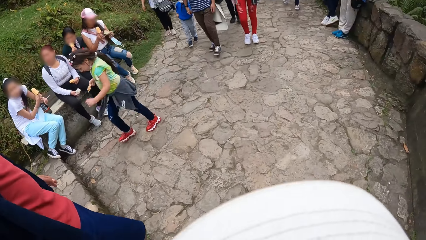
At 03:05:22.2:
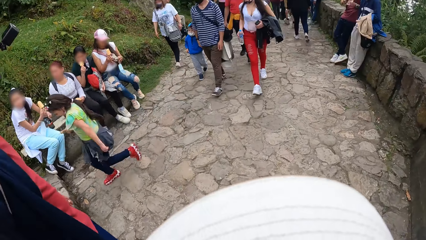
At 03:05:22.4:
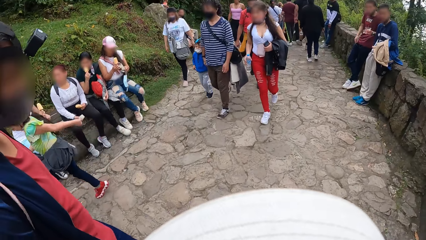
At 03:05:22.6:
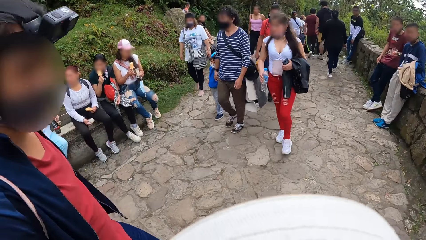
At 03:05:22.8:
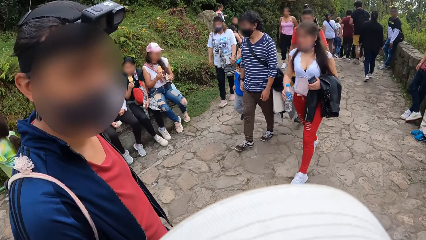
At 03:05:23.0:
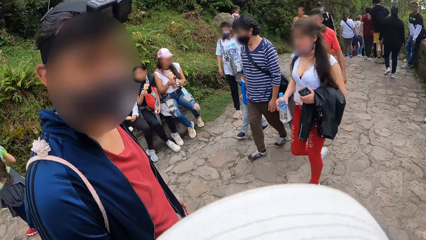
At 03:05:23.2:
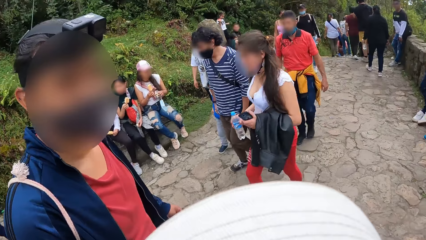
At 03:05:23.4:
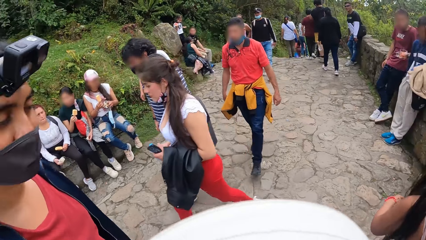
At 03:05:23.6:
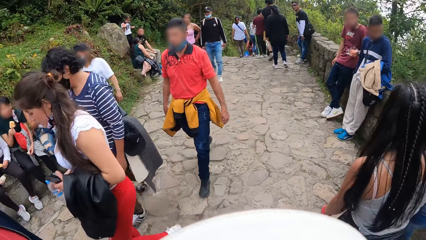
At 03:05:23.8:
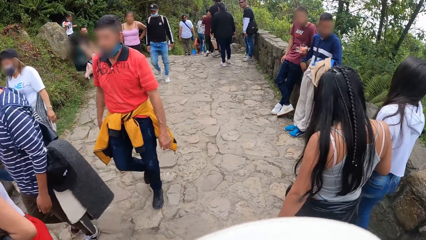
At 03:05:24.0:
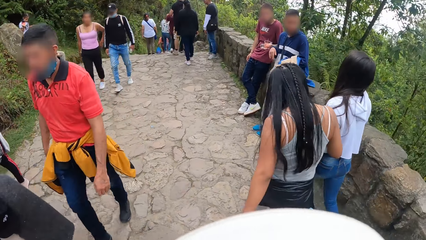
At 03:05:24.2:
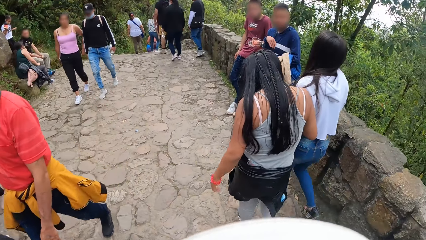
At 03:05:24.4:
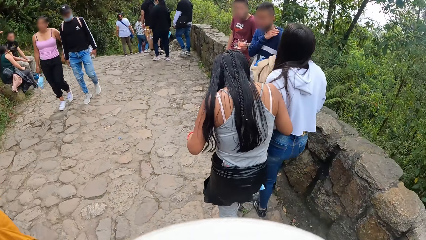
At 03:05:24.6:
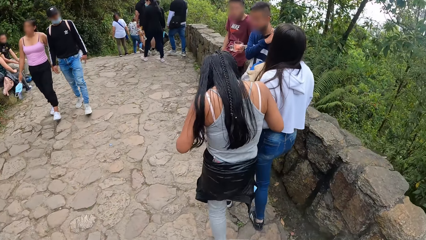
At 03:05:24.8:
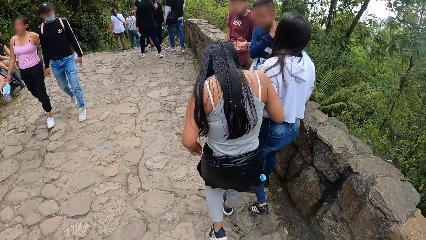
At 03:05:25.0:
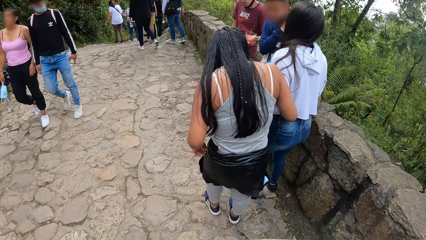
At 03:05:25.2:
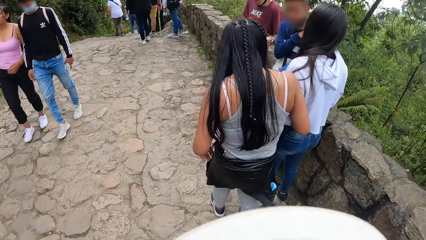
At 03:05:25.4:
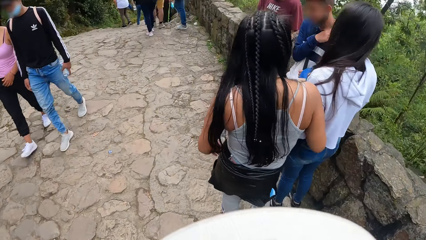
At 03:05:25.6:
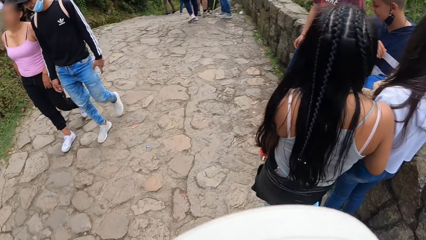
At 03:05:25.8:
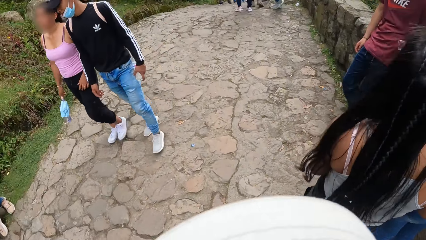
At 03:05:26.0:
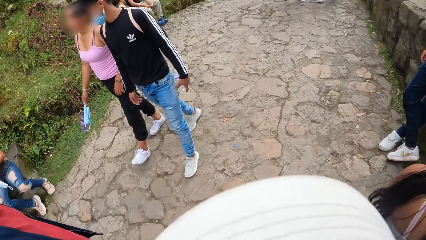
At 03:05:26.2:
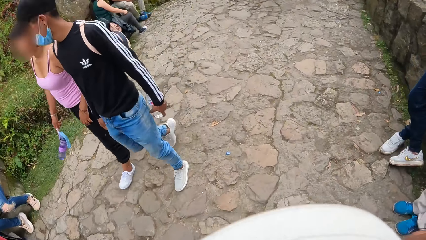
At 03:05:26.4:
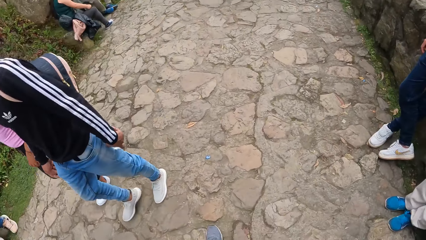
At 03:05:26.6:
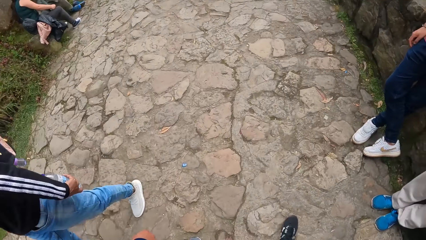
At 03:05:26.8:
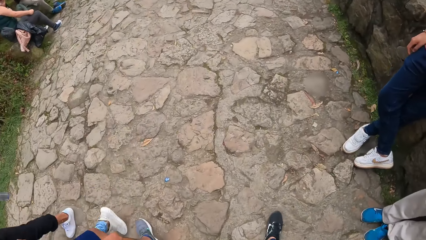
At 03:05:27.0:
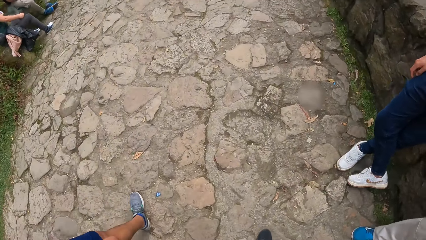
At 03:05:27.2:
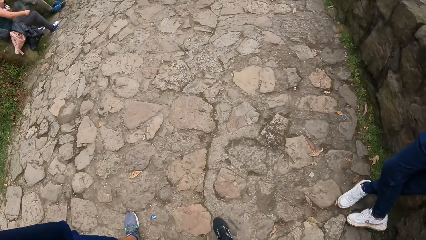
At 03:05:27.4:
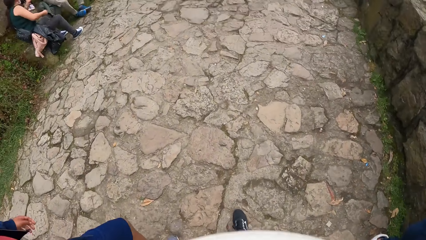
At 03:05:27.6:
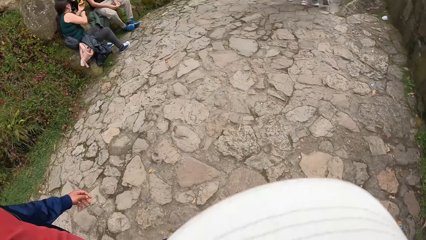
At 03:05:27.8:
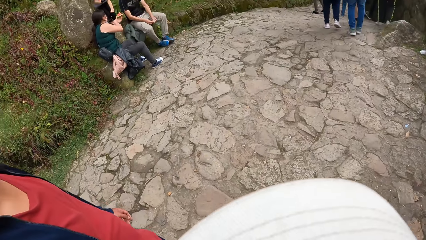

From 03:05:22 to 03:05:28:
The camera wearer looks at the man.

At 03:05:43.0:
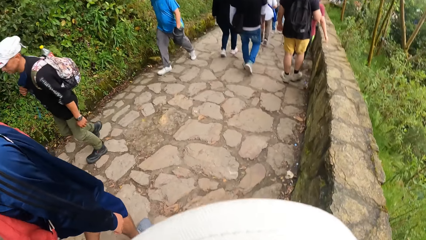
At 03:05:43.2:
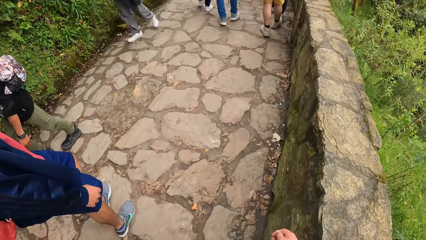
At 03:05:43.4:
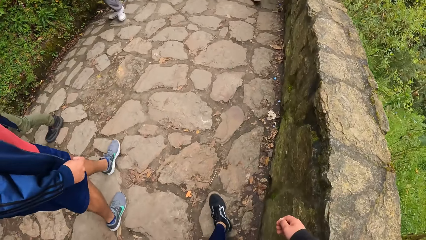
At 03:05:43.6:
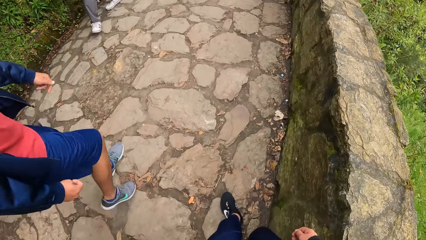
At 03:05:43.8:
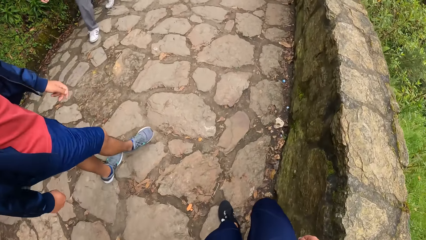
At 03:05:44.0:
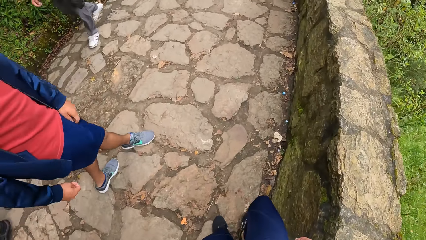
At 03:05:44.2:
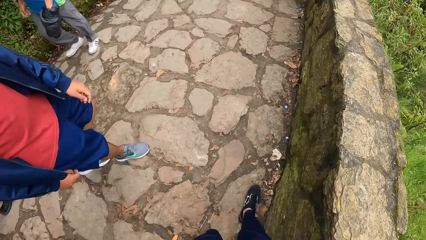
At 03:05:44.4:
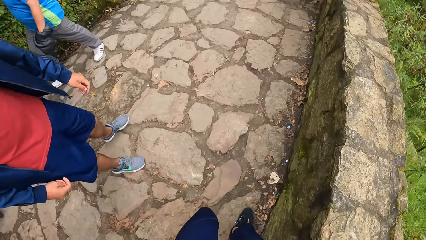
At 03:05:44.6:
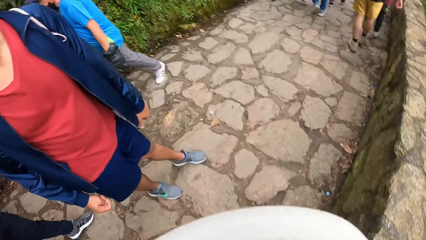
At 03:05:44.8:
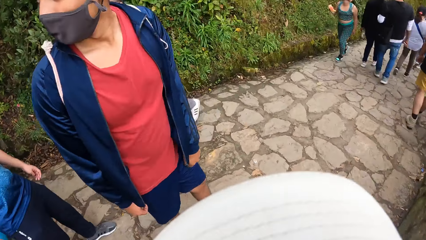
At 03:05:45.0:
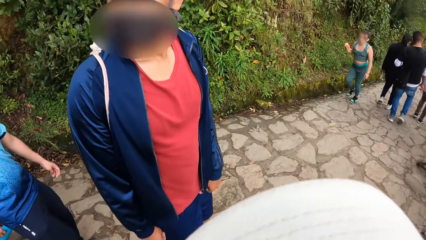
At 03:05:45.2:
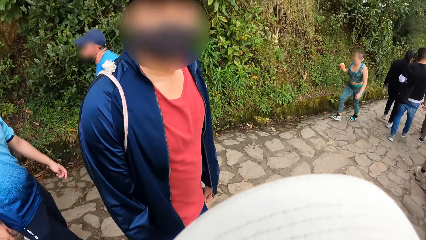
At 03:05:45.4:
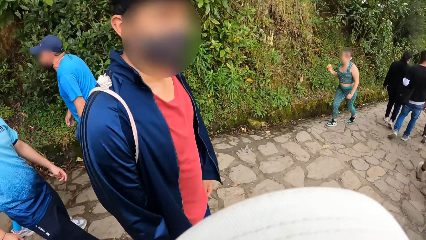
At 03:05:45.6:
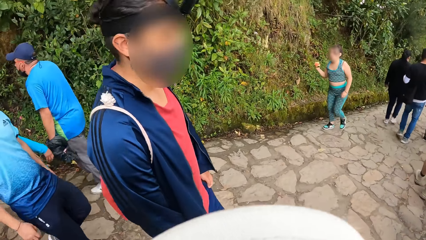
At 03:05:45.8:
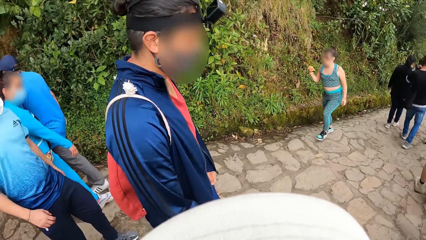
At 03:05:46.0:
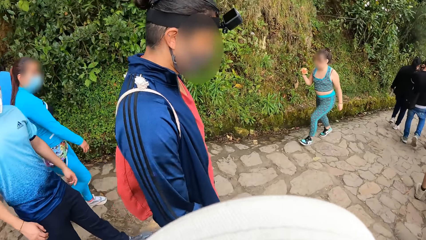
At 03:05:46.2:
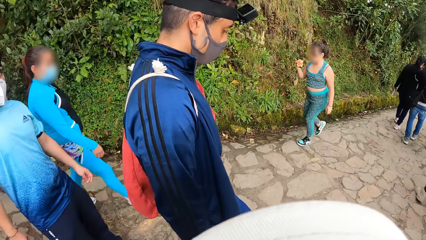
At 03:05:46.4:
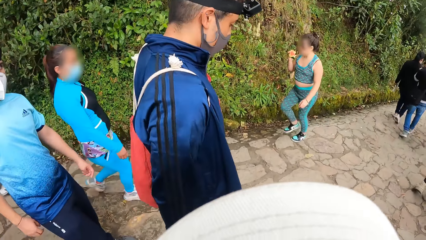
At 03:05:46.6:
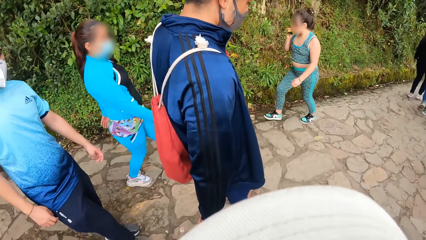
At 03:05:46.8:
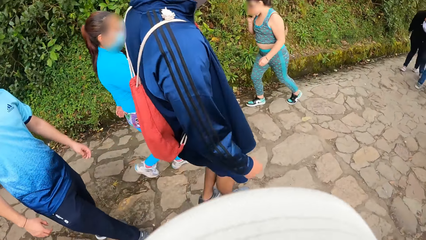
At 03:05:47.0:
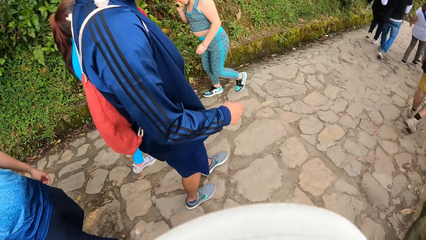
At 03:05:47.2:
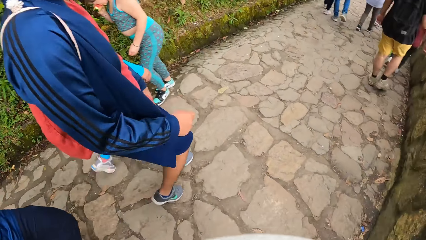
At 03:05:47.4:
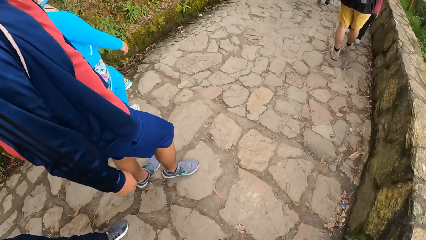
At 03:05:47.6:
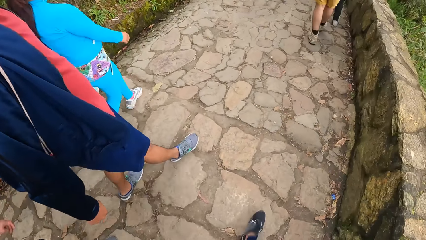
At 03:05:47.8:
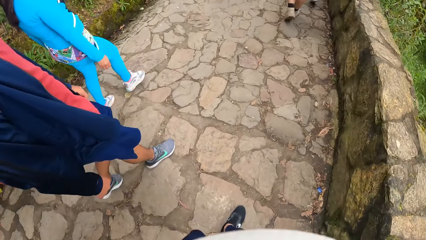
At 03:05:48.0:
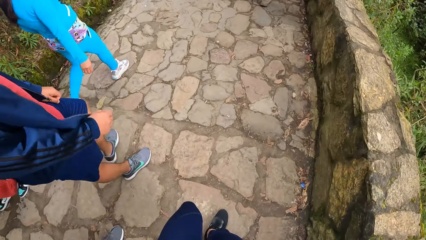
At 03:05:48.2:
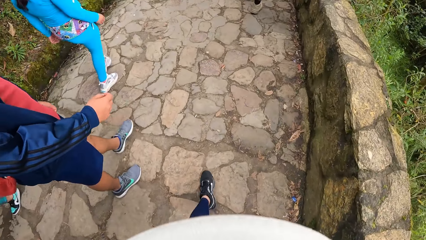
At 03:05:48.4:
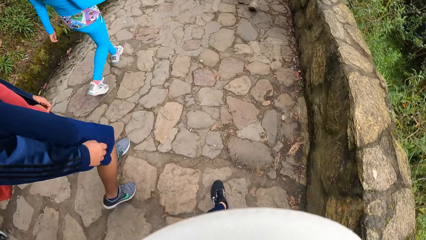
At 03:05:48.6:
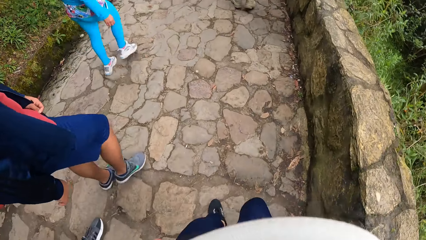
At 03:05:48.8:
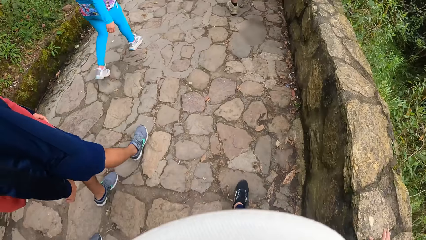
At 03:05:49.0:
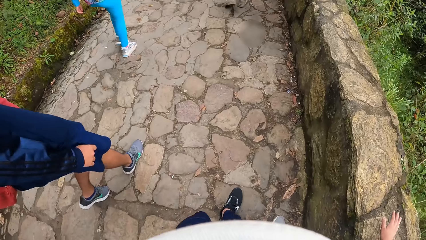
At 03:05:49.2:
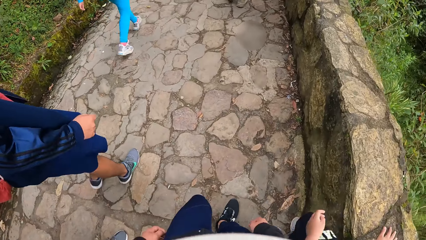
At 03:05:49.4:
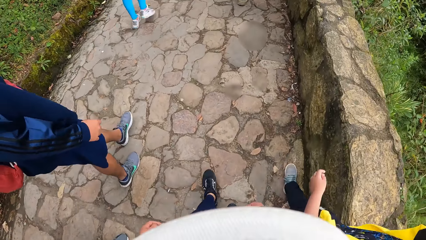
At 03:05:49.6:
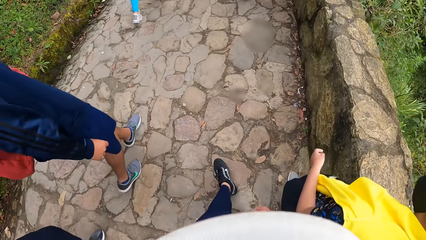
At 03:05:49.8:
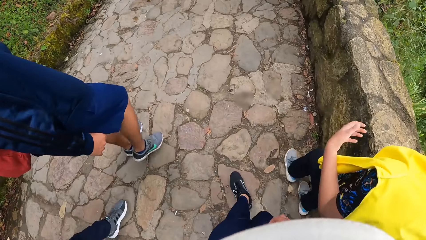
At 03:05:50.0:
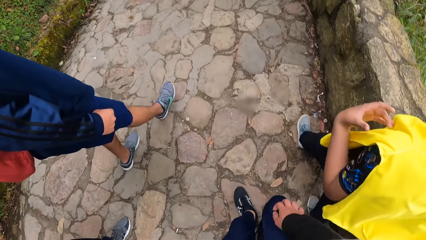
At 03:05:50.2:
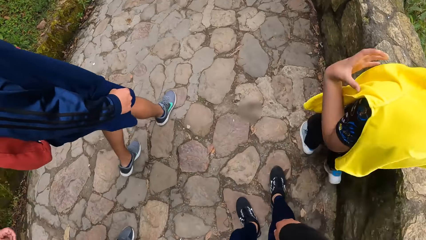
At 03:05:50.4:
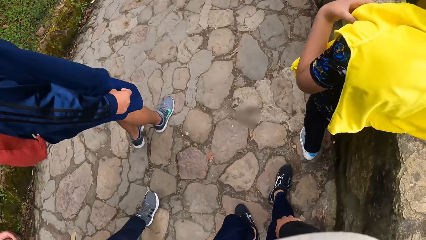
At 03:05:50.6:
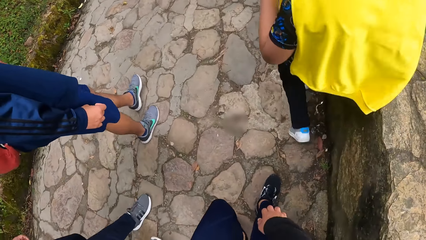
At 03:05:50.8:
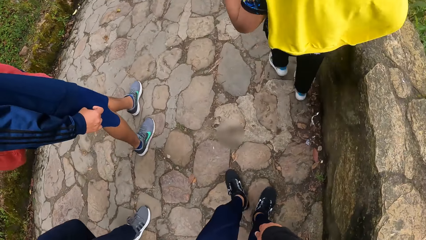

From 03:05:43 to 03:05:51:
The man turns and turns back.

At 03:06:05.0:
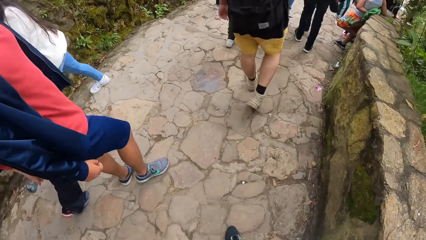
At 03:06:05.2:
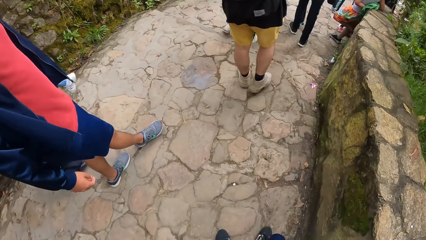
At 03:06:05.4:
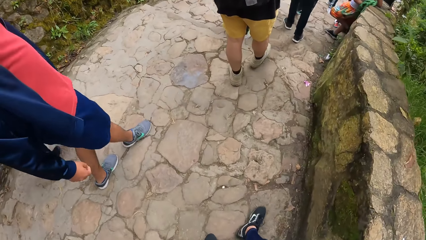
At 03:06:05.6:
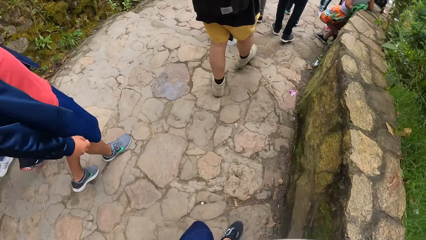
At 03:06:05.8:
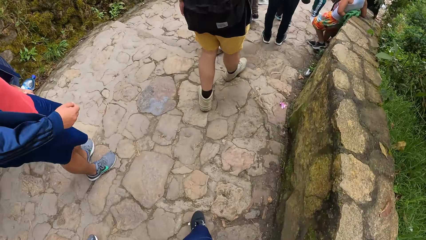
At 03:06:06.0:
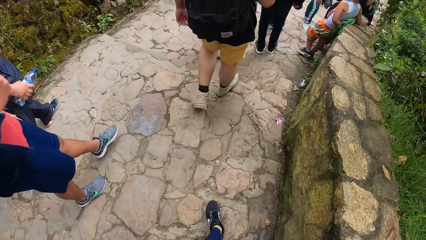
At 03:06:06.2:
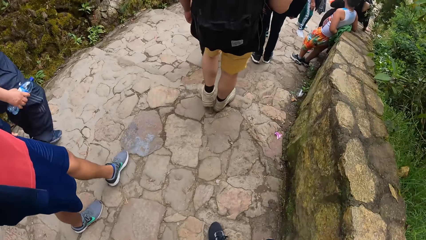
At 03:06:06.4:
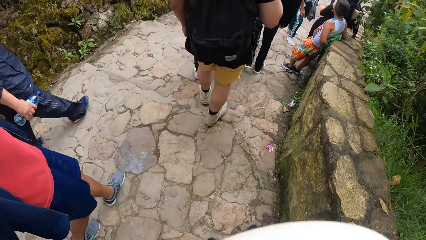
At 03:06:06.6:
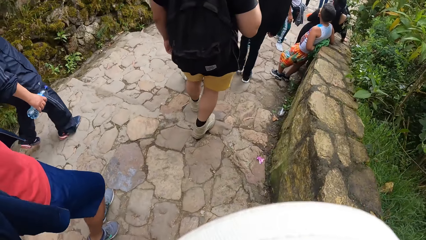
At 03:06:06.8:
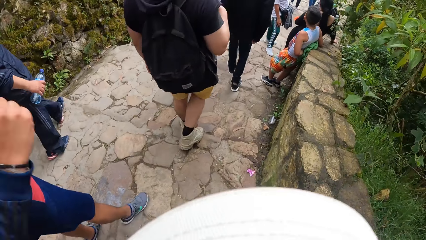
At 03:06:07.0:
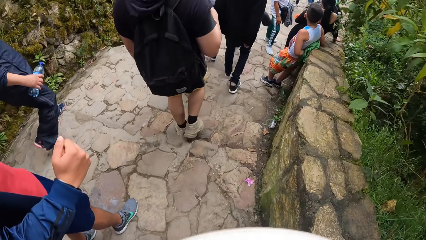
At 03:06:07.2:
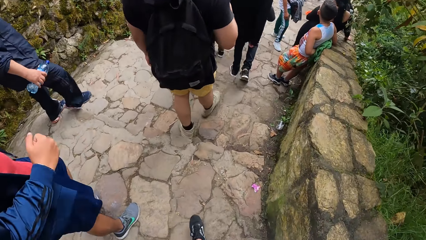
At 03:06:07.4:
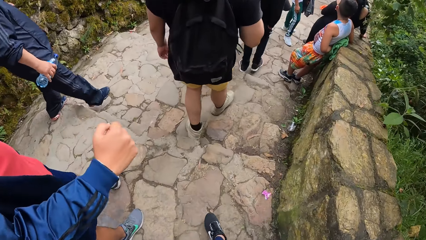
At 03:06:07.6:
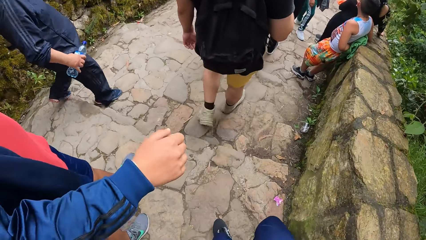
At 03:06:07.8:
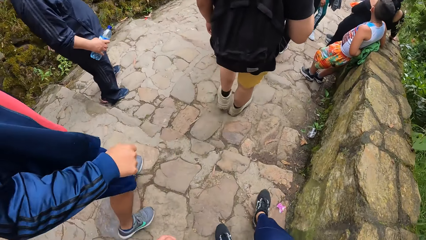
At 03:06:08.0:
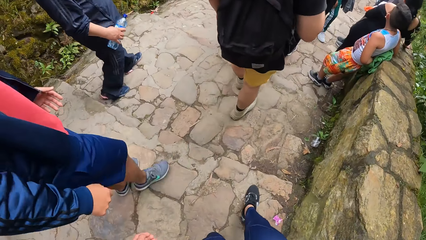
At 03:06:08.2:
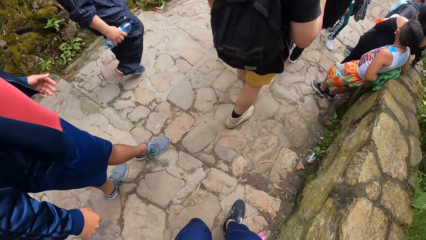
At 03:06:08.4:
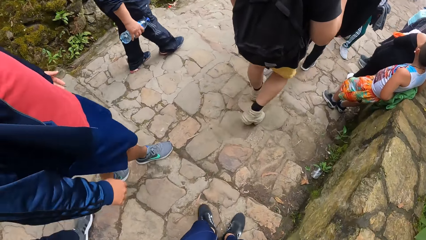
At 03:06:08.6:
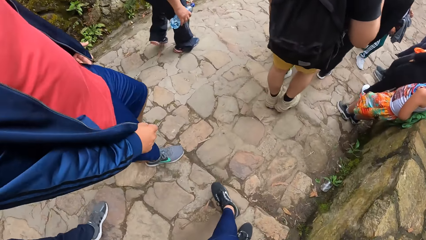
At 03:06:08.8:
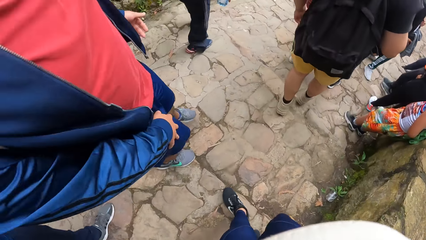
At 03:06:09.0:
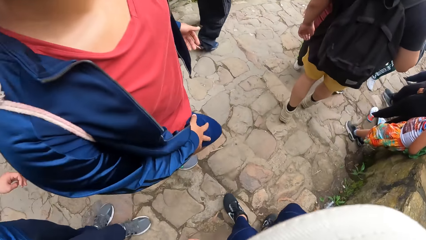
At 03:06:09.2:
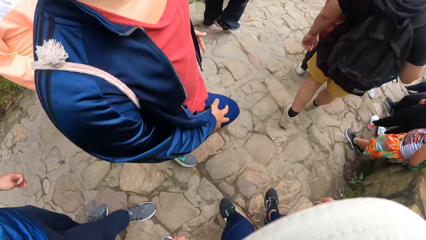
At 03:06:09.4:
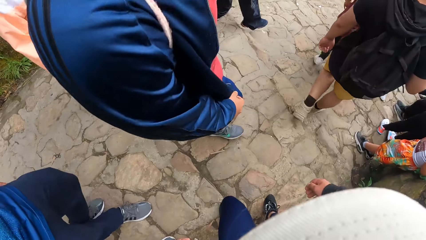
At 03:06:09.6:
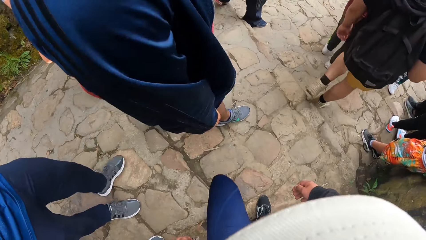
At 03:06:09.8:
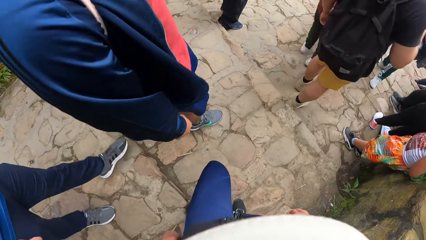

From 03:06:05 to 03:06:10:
The man gesticulates with his right hand.
